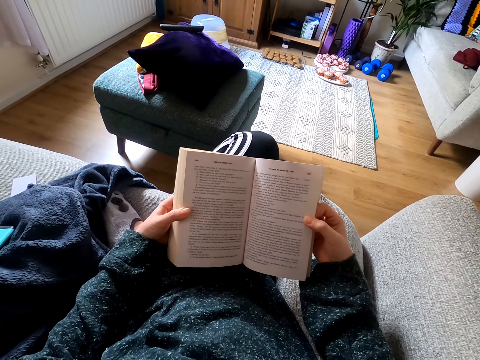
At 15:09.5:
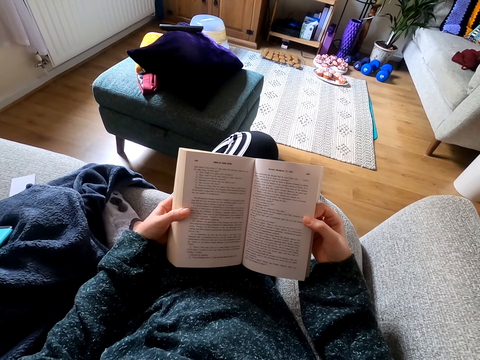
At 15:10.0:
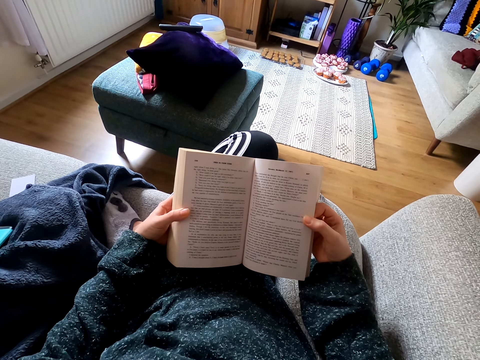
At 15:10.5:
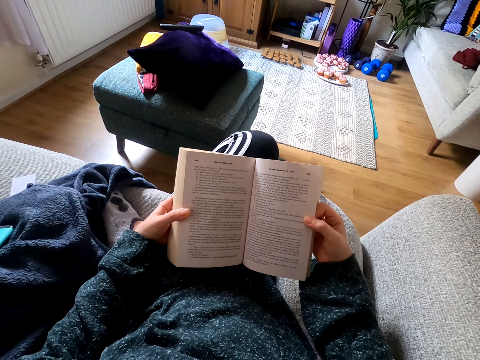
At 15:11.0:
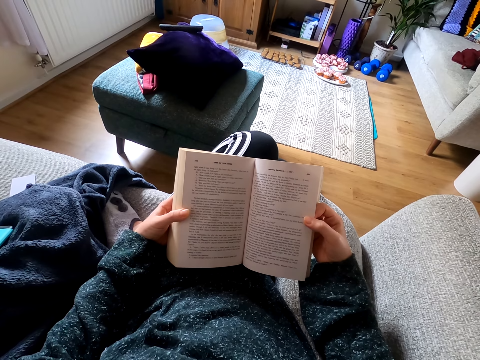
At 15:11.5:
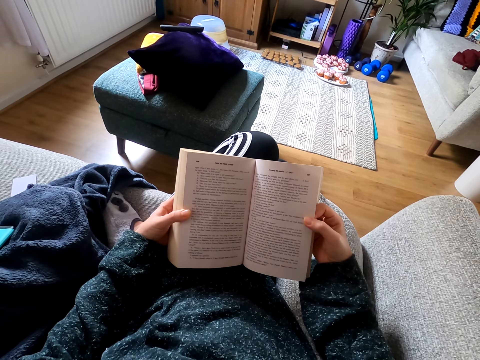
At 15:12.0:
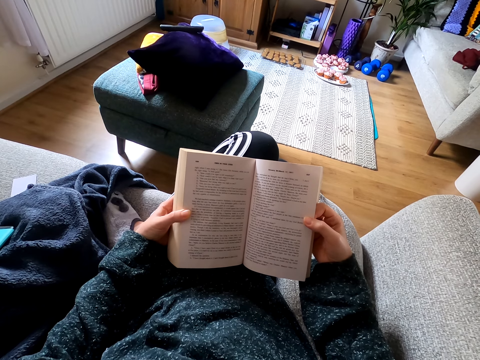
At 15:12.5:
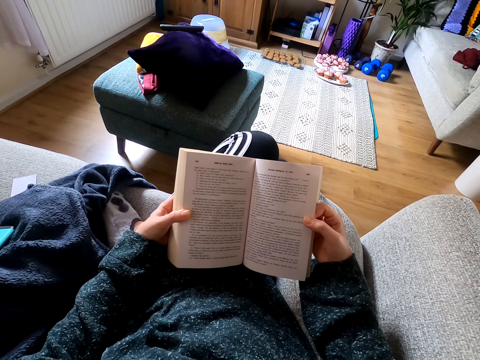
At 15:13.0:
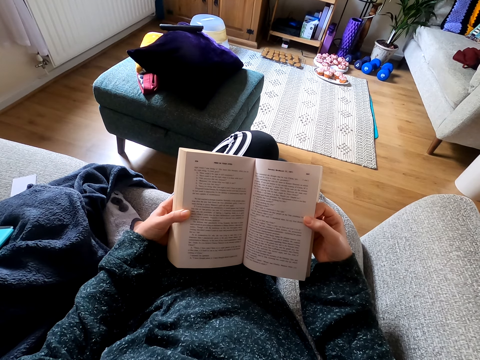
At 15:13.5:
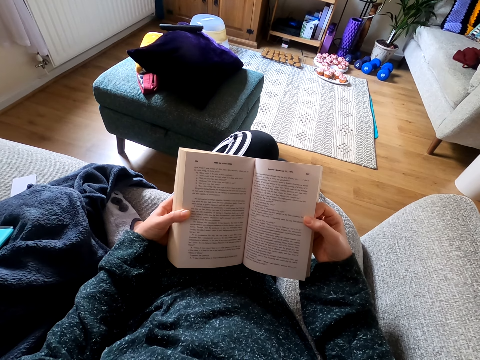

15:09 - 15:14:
The camera wearer reads the novel.
